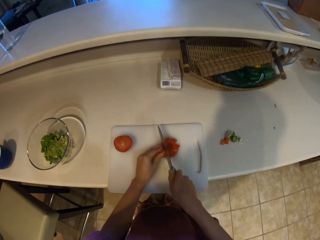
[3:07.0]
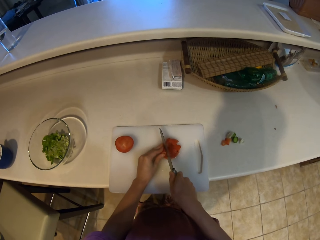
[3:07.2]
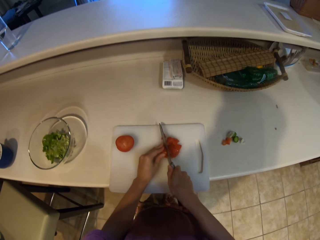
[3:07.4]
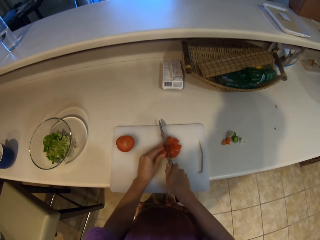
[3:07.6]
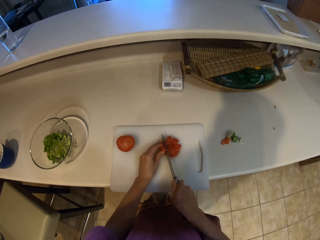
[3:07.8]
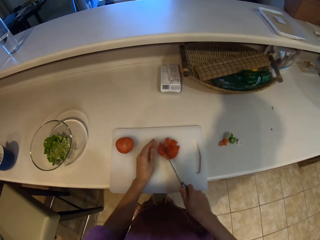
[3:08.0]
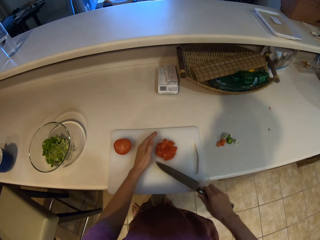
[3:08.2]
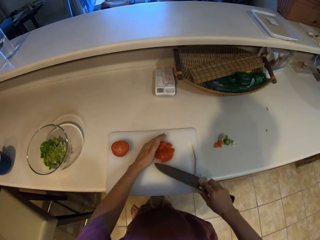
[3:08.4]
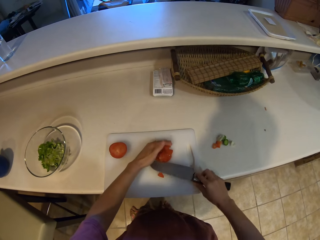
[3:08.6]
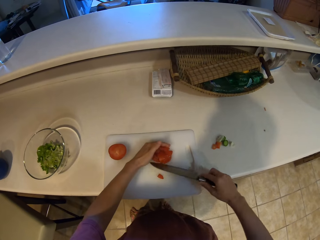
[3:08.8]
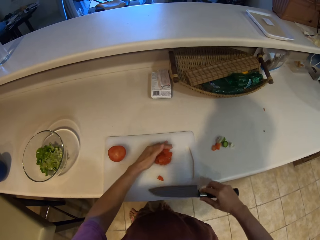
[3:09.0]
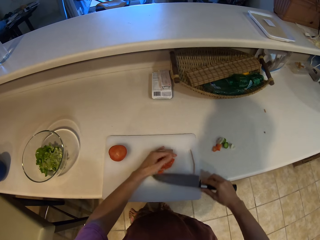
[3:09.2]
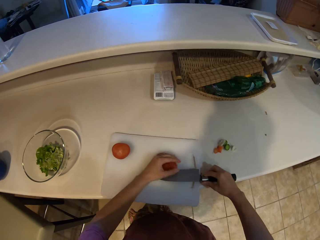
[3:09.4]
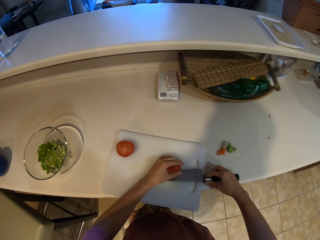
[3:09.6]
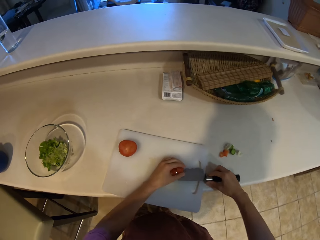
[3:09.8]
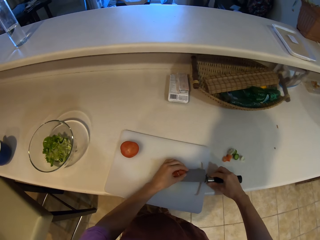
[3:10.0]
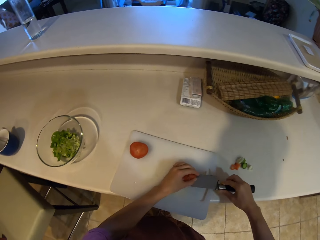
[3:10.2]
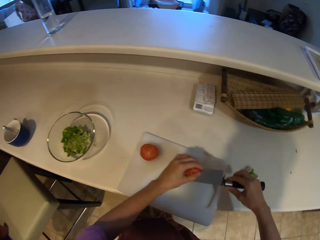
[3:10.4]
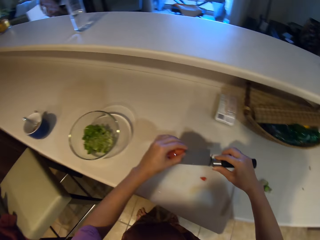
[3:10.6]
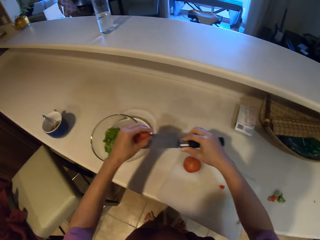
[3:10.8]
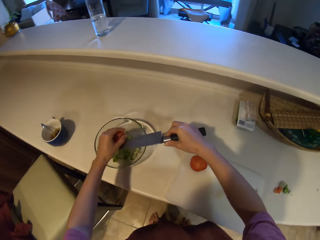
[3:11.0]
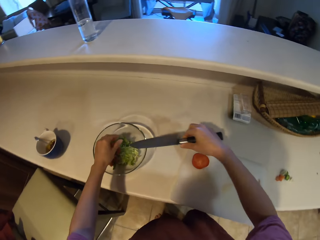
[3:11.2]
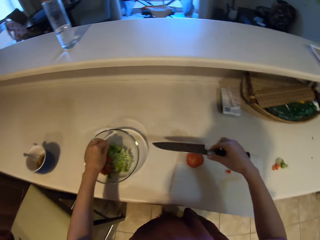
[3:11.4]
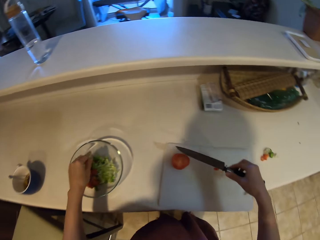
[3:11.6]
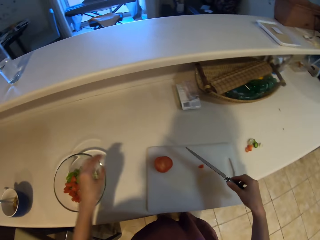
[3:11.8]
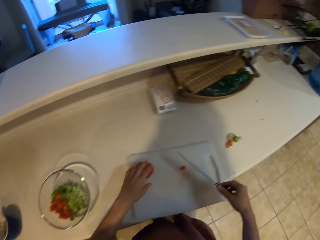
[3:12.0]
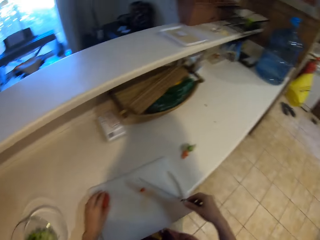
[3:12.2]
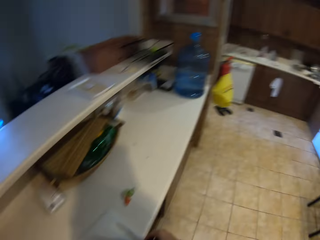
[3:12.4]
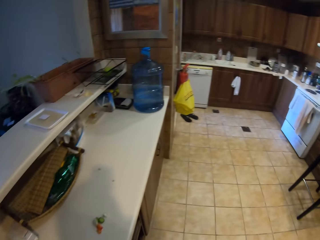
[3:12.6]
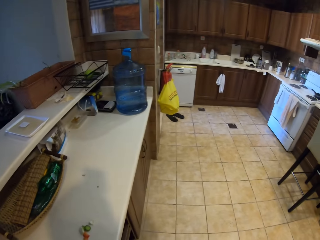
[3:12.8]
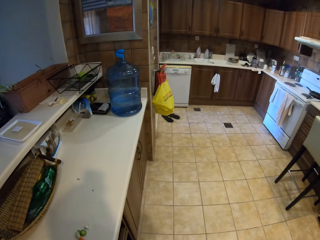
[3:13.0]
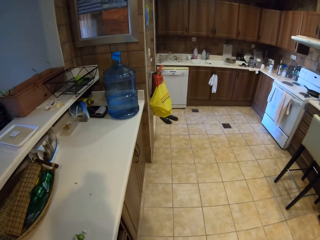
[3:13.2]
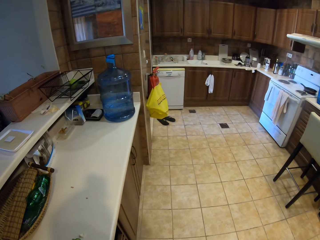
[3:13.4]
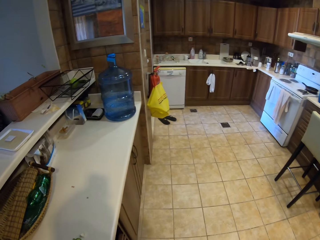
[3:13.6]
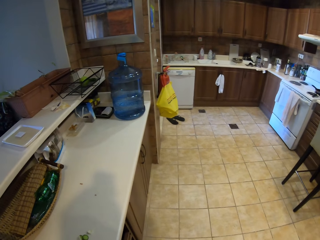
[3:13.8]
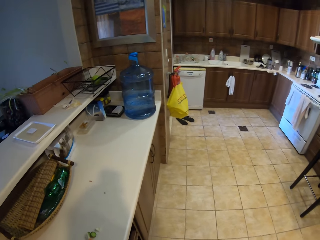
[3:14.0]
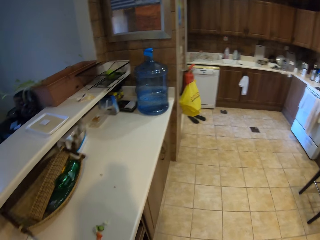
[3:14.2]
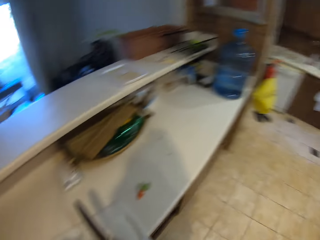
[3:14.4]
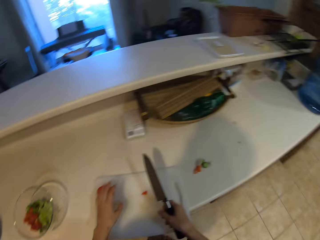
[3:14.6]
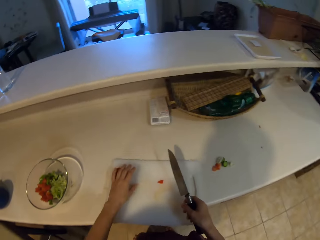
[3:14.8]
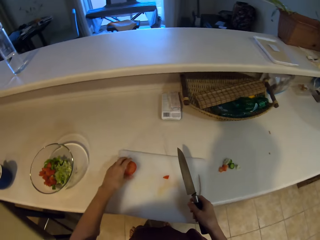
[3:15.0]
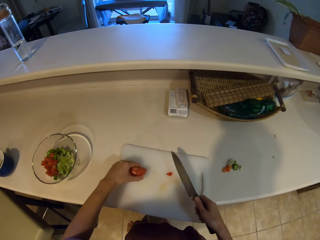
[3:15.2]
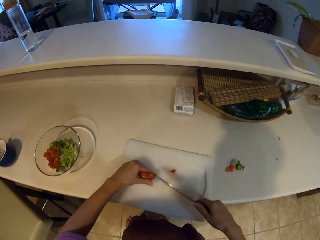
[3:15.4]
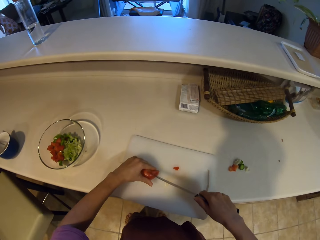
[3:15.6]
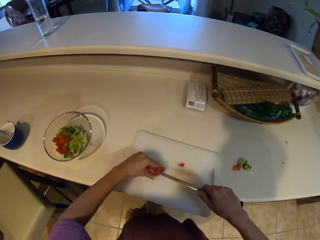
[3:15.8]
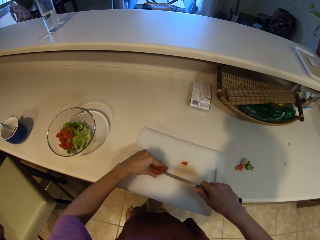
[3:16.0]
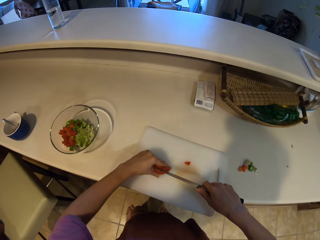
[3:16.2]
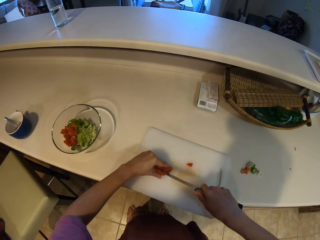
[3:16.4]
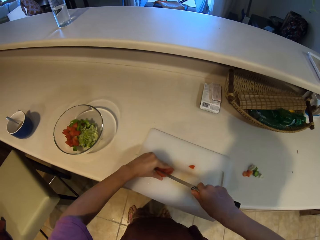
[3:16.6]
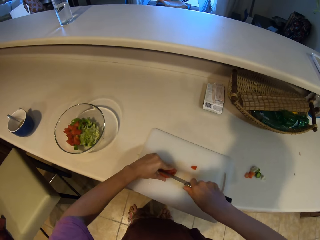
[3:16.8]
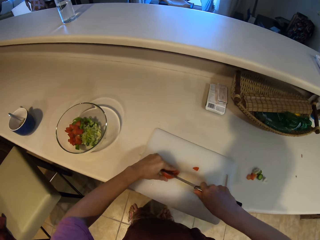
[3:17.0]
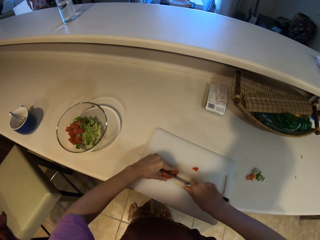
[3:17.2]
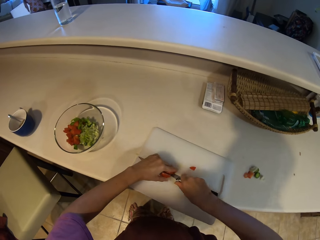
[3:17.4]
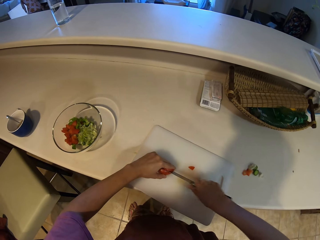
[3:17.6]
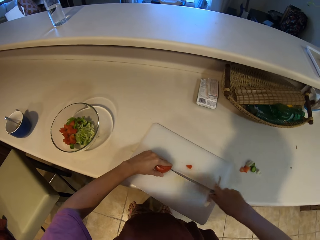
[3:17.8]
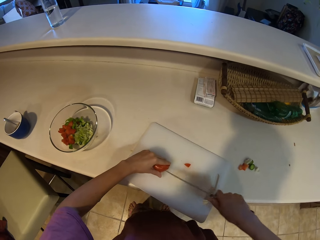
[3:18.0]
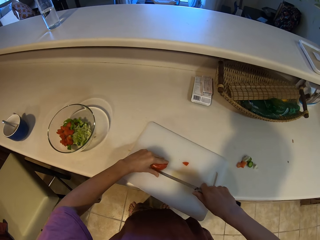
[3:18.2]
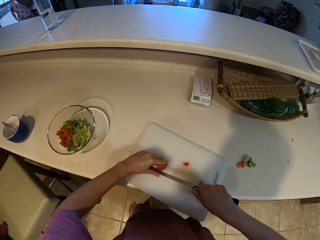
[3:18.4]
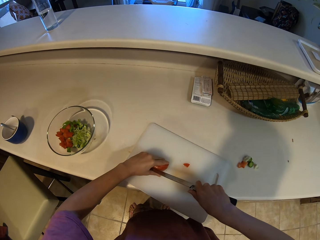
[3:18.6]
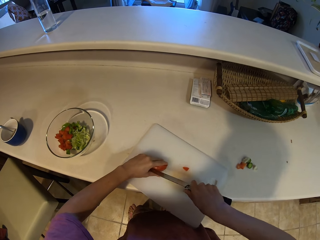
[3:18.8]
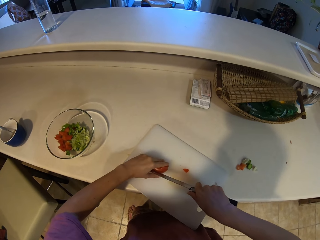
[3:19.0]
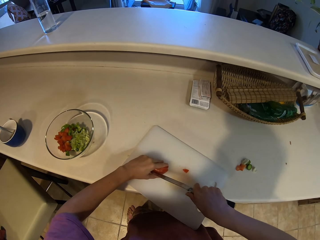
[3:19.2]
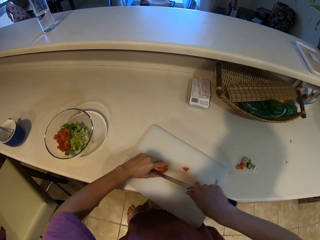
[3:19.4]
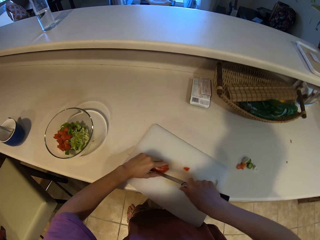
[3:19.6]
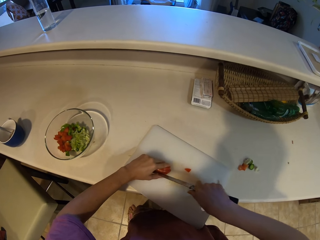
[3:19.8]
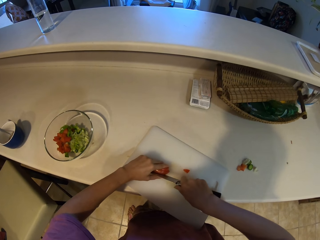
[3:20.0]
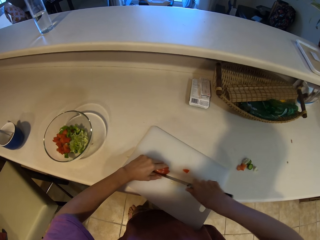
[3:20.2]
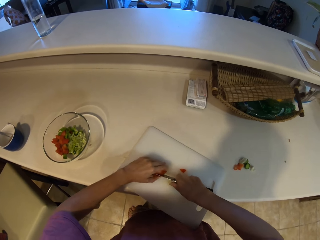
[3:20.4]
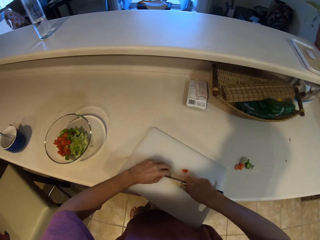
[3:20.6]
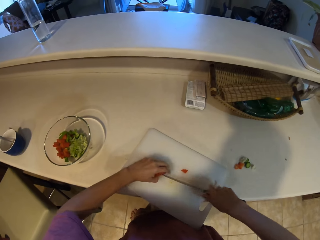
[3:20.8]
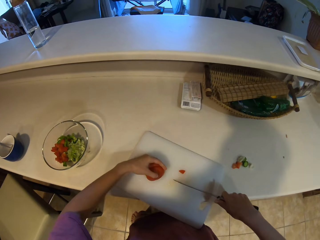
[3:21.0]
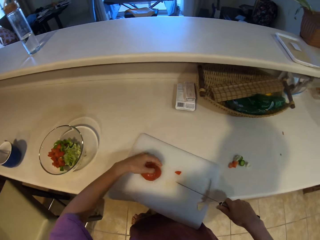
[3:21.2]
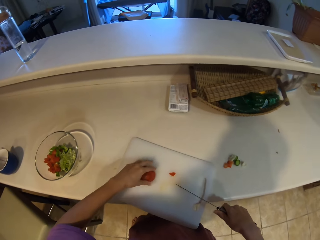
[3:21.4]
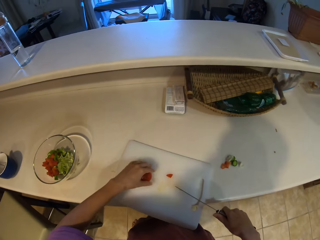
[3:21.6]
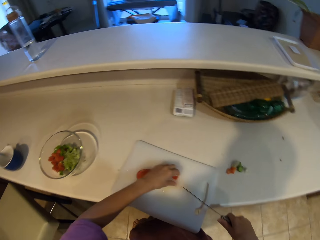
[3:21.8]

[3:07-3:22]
The camera wearer gathers tomato pieces. They put the tomato pieces in a bowl. They look around. They cut the tomato with the knife.

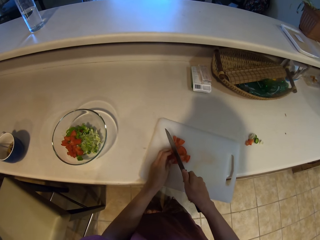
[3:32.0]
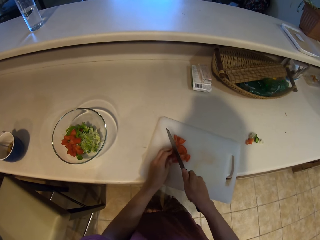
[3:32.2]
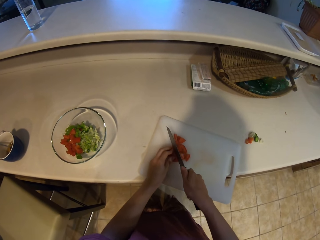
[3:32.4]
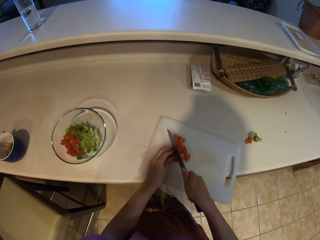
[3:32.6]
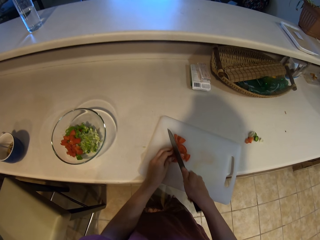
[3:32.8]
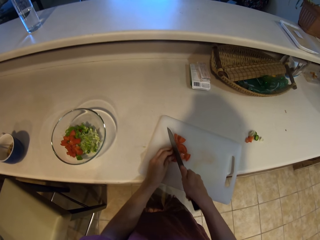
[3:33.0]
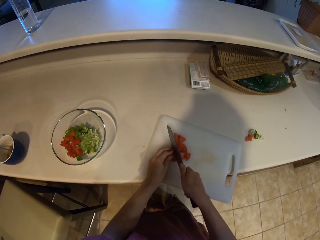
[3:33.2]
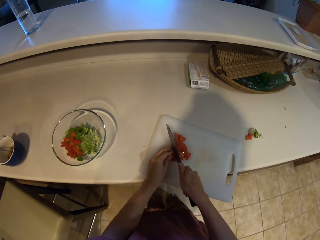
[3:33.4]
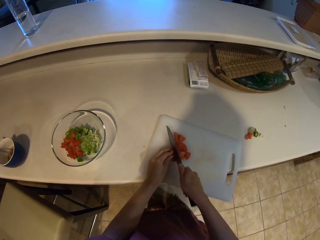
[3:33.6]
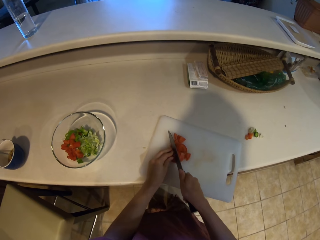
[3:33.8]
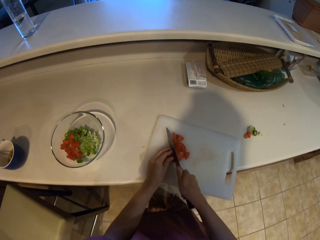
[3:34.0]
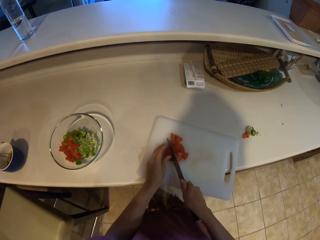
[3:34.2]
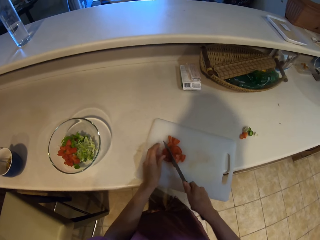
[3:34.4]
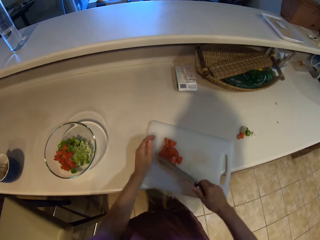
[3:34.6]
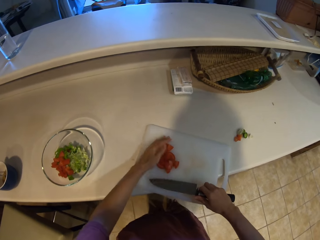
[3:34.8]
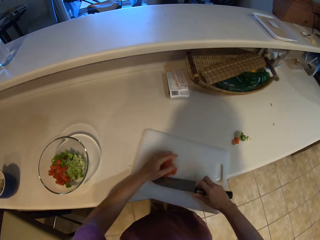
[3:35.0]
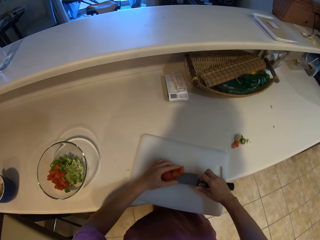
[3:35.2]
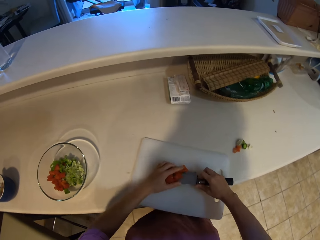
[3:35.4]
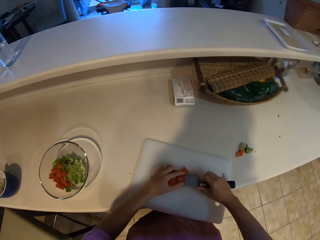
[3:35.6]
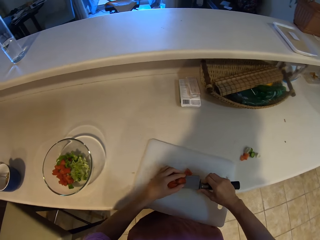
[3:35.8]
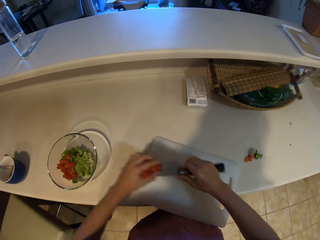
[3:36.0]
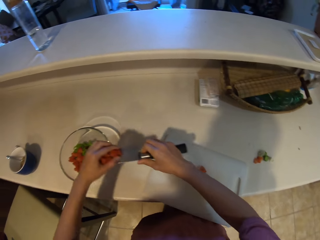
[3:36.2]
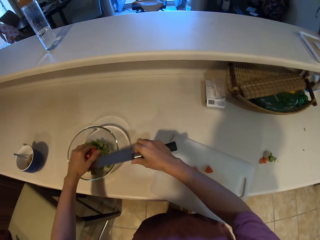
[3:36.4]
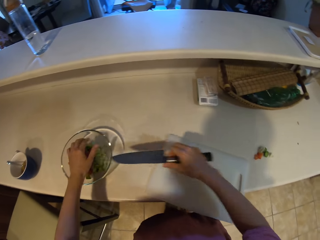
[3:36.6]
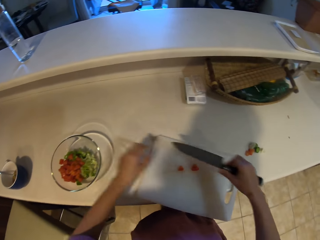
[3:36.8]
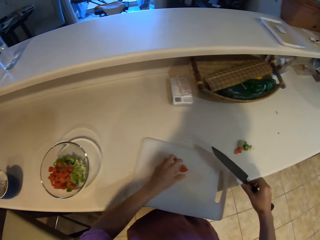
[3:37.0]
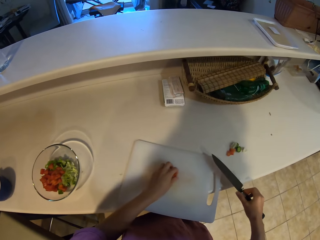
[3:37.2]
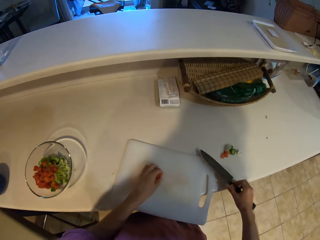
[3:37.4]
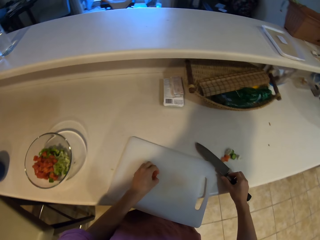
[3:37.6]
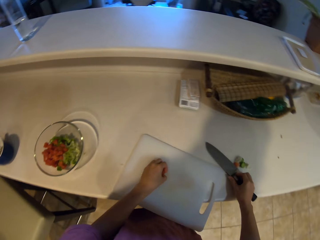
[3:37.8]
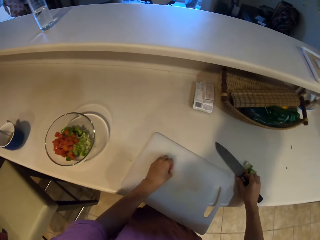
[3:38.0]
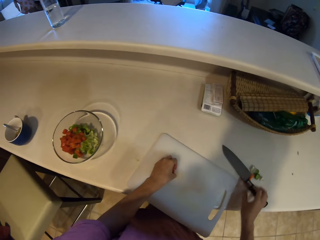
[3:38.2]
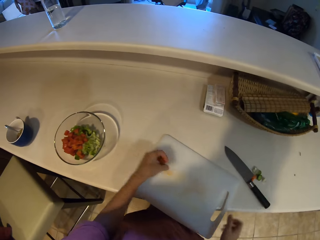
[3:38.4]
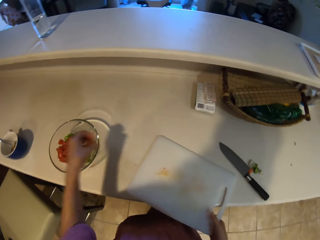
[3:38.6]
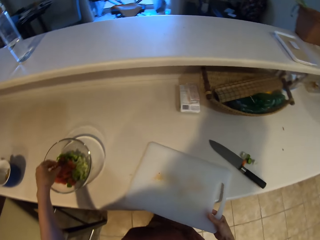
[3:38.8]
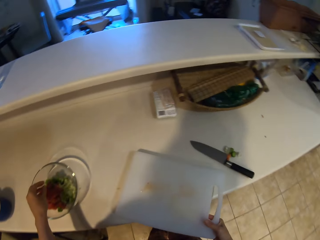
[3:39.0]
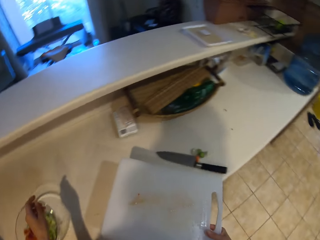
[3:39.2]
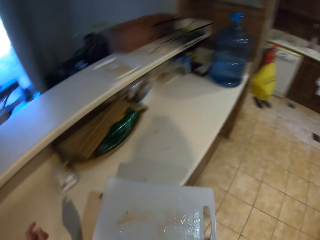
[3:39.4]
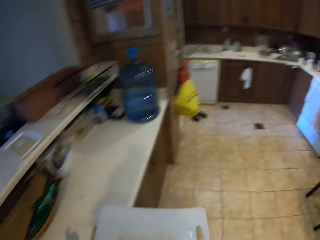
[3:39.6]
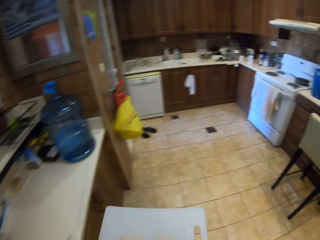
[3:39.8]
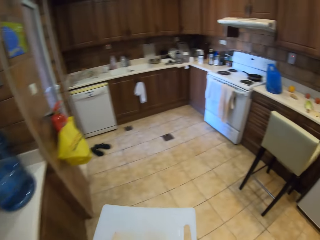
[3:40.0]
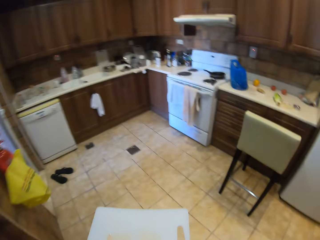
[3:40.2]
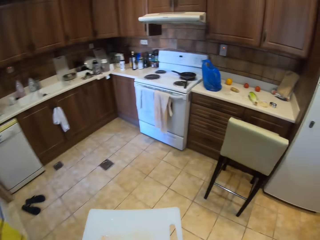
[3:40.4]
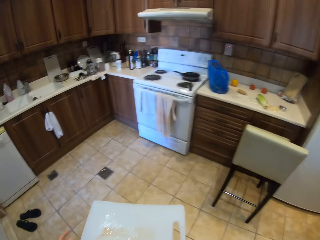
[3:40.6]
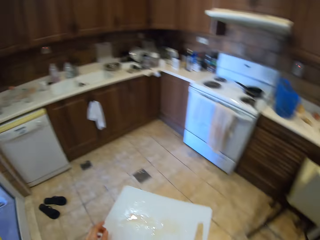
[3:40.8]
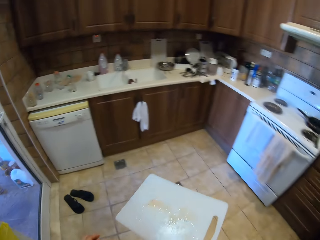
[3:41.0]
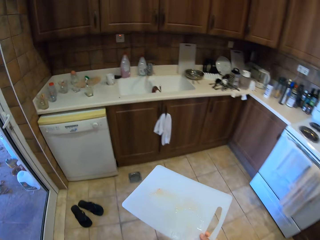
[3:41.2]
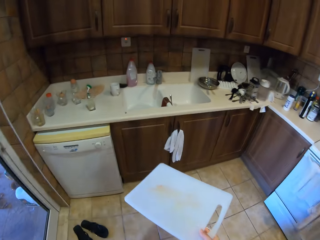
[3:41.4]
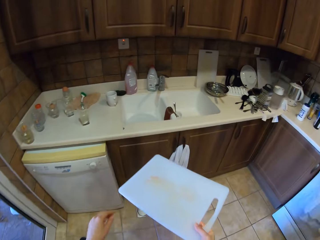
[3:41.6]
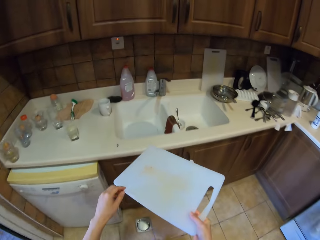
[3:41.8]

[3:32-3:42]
The camera wearer gathers tomato pieces. They put the tomato pieces in a bowl. They pick up the tomato pieces on the chopping board. They place the knife on the countertop. They put the tomato pieces in the bowl. They pick up the chopping board. They walk on the floor. They hold the chopping board.
